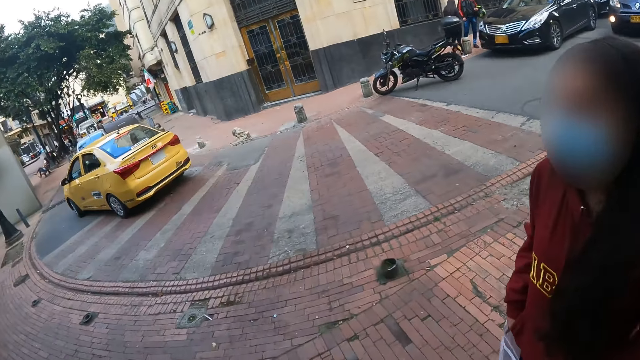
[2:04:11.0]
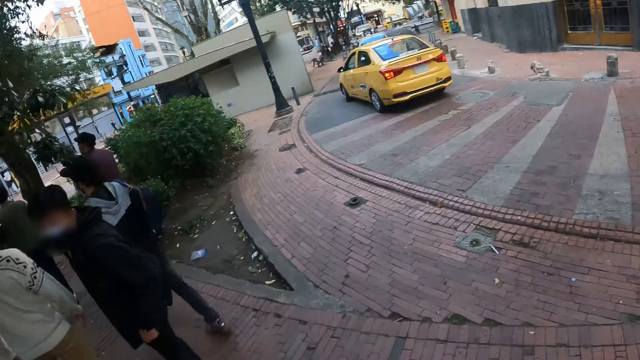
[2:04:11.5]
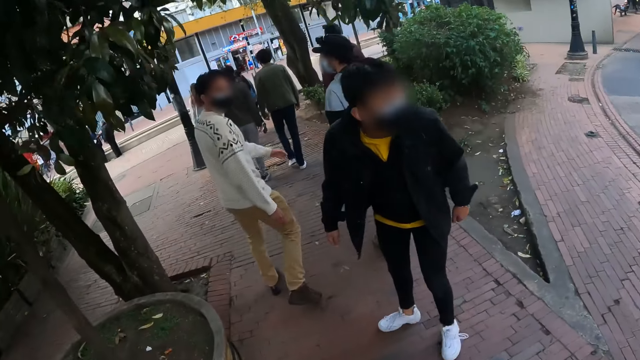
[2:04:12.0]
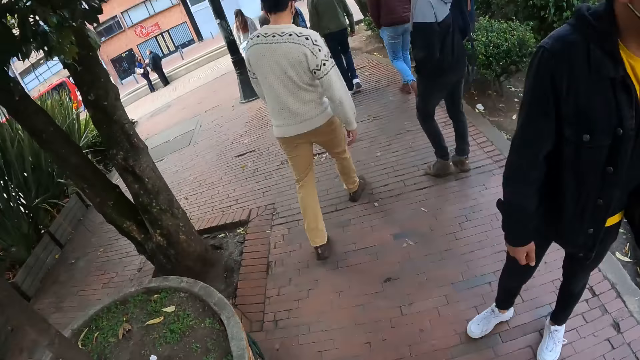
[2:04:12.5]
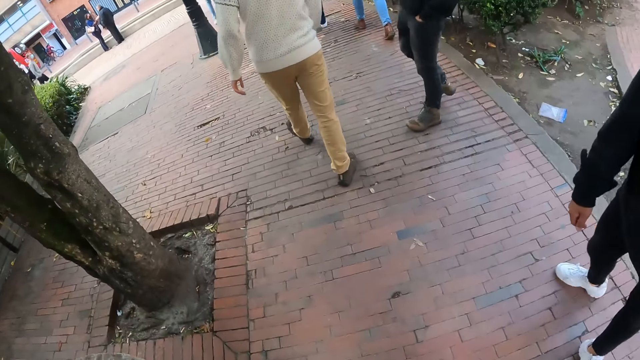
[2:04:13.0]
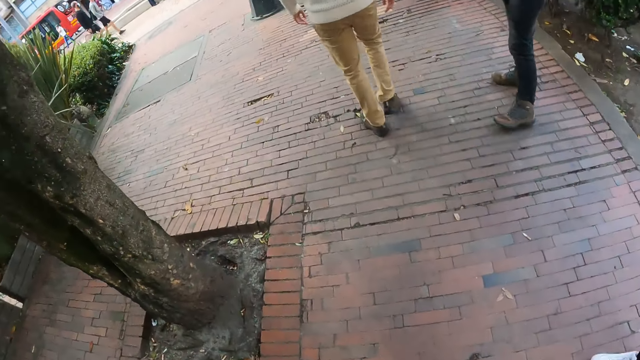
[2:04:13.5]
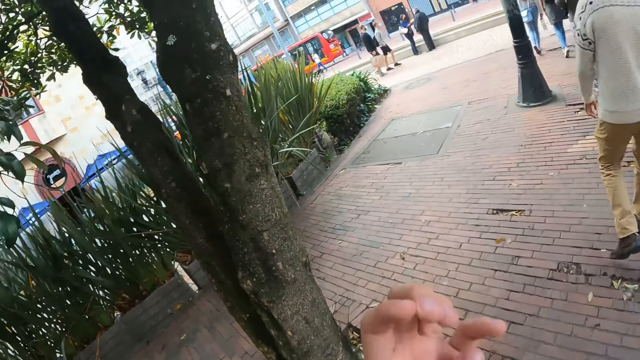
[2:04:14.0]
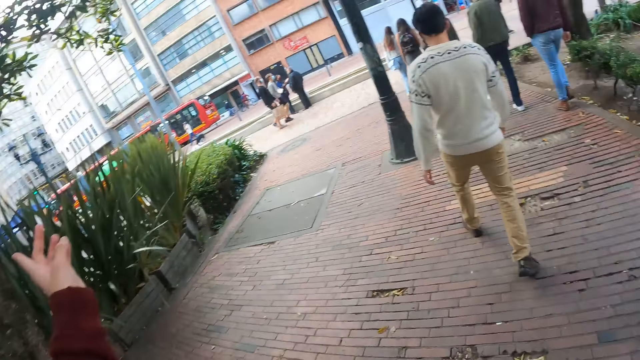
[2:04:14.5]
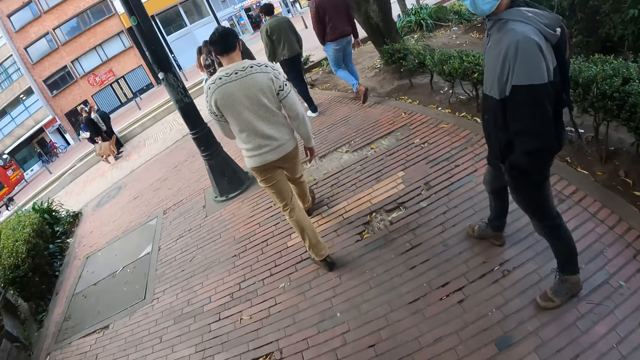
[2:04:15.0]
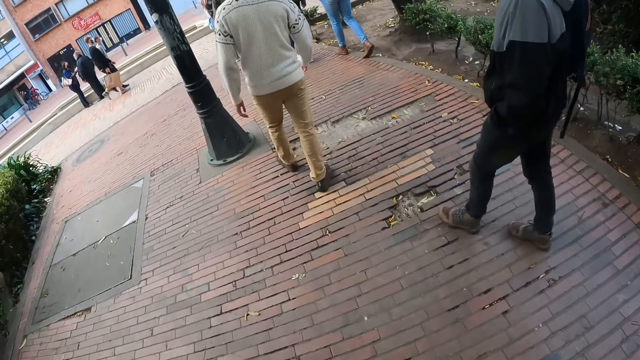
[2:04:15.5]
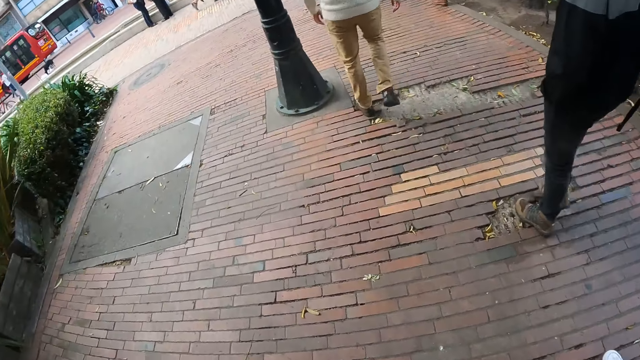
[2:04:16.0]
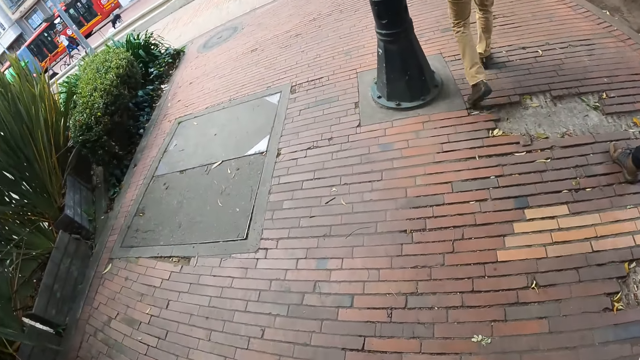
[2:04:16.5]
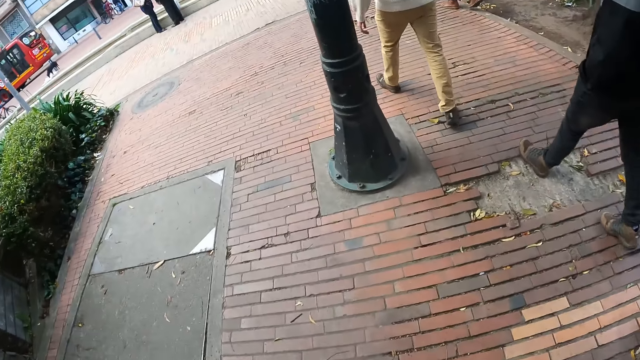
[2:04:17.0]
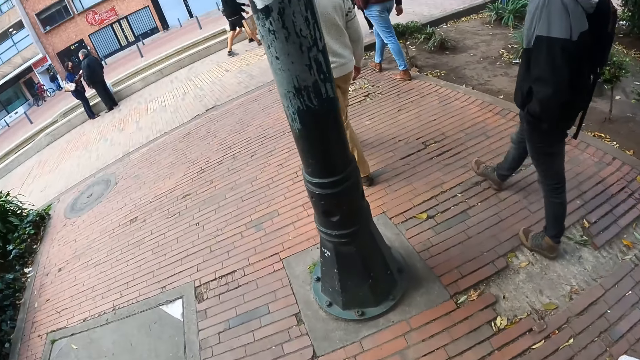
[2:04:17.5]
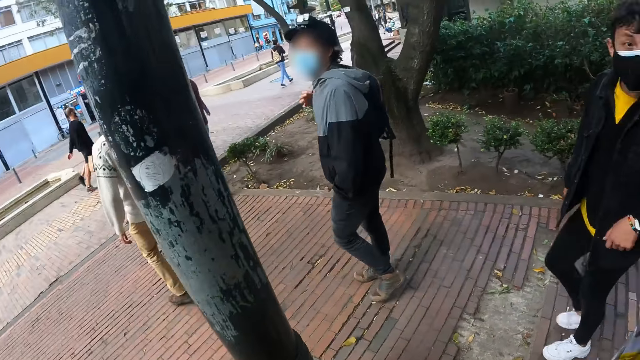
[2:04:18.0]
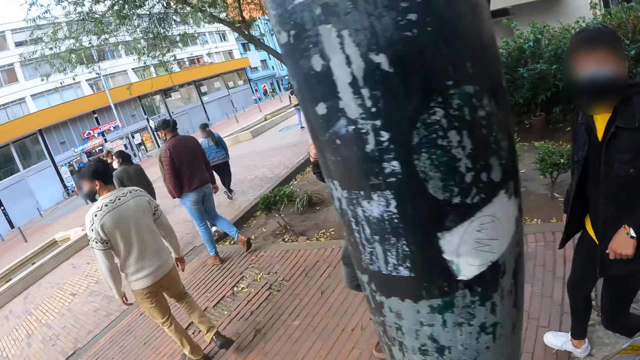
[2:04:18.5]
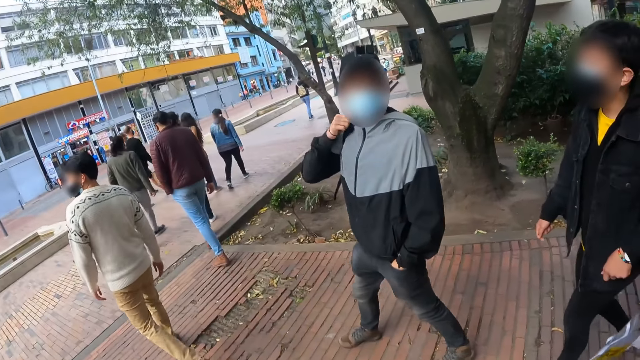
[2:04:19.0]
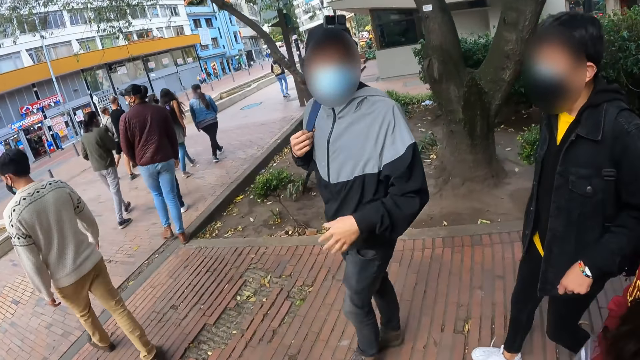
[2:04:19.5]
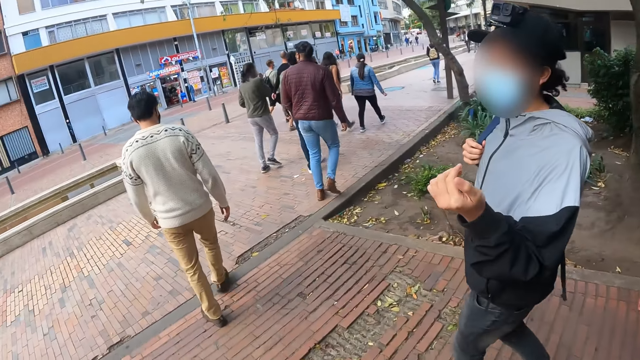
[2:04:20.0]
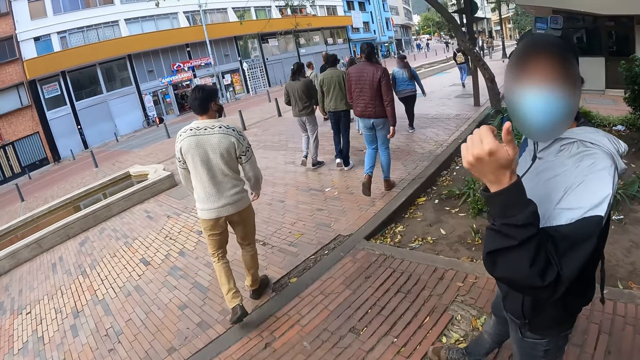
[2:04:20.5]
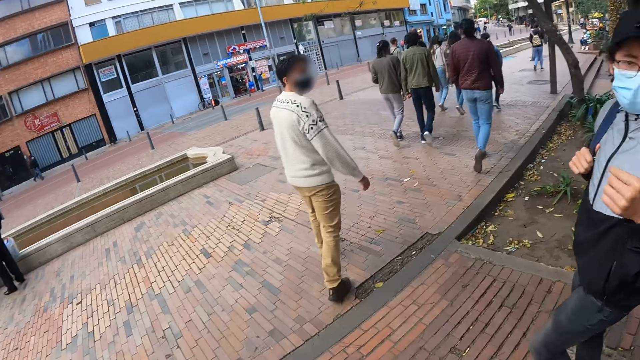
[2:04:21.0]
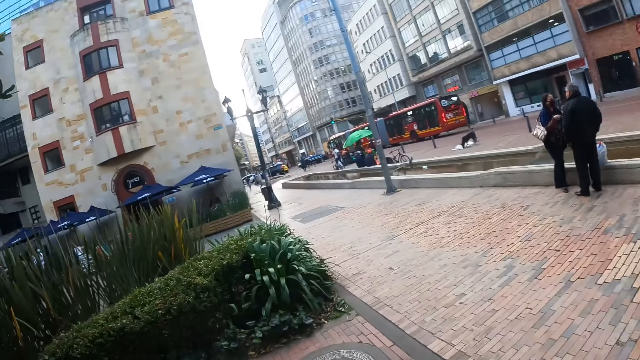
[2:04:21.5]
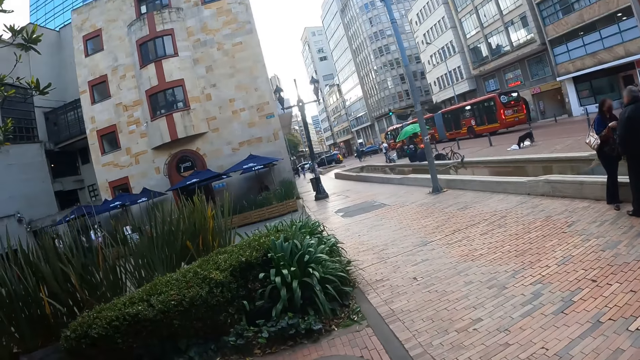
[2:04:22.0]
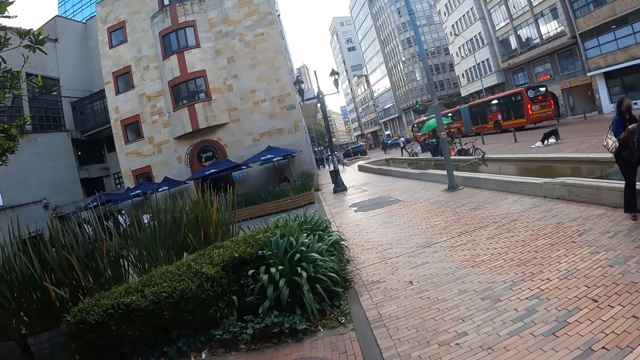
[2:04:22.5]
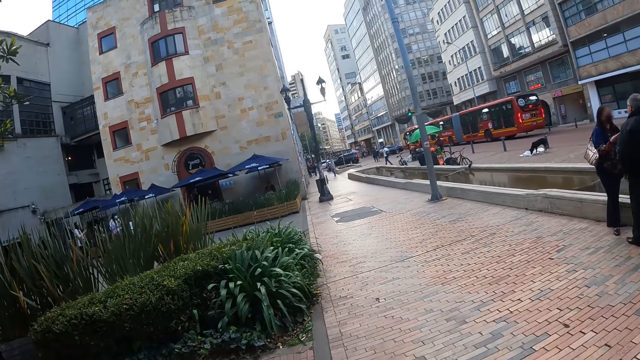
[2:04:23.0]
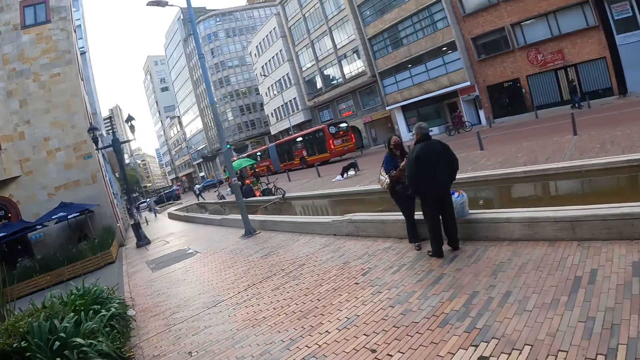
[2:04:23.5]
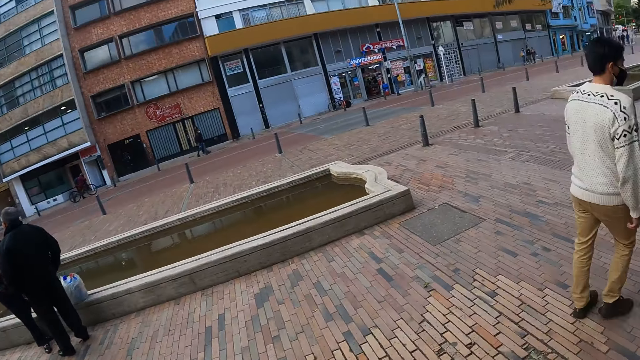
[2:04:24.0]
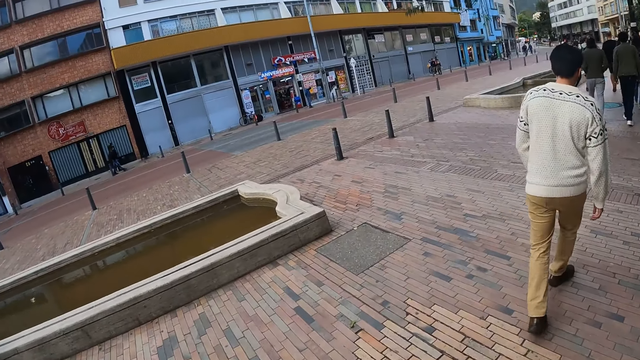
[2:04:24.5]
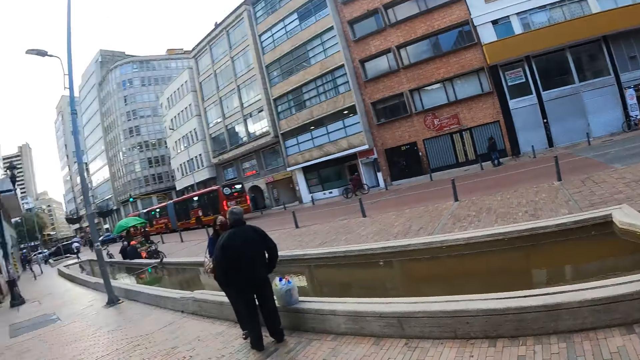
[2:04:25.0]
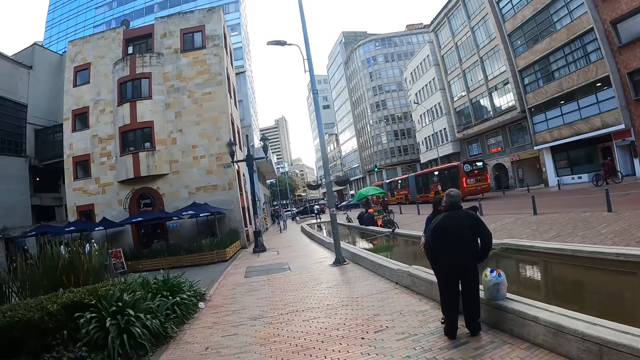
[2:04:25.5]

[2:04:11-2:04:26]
A man turns and walks around. The camera wearer gestures. They point a finger. Another man gestures. The camera wearer looks around.

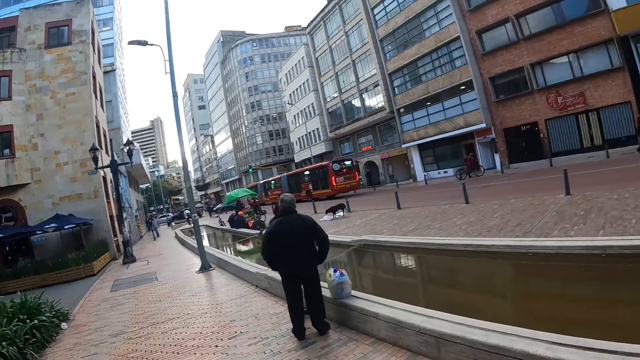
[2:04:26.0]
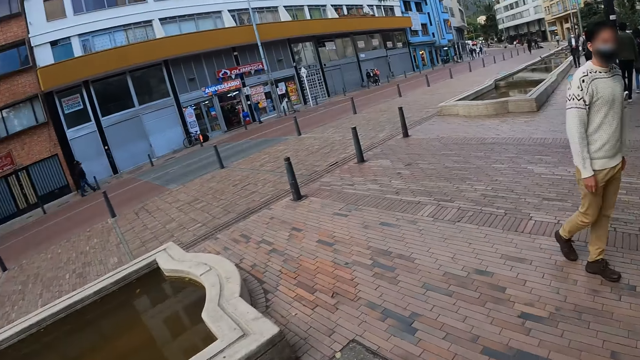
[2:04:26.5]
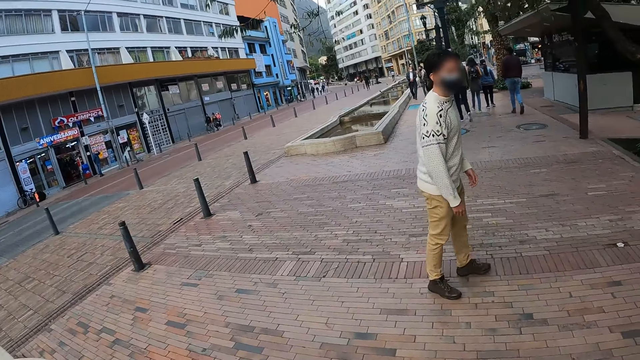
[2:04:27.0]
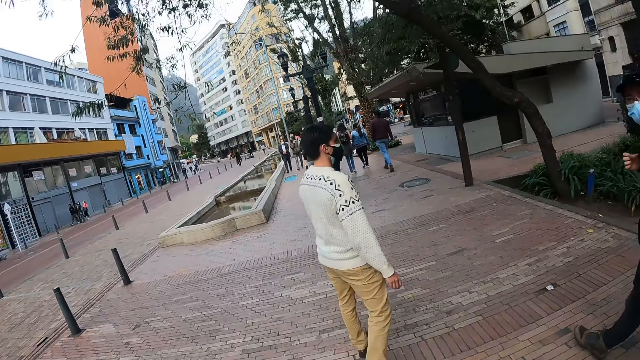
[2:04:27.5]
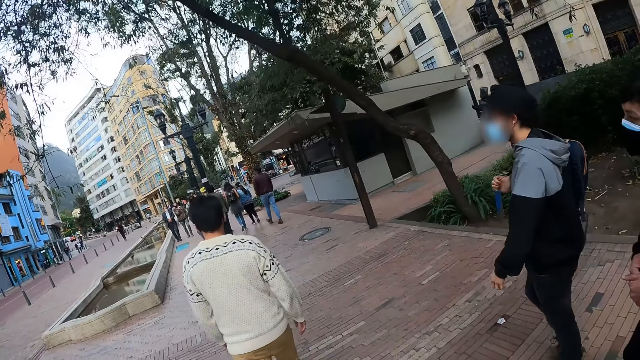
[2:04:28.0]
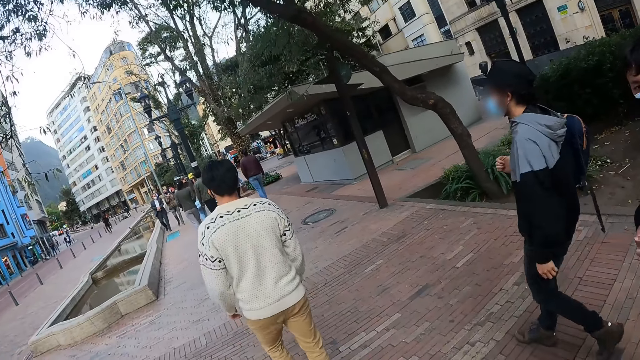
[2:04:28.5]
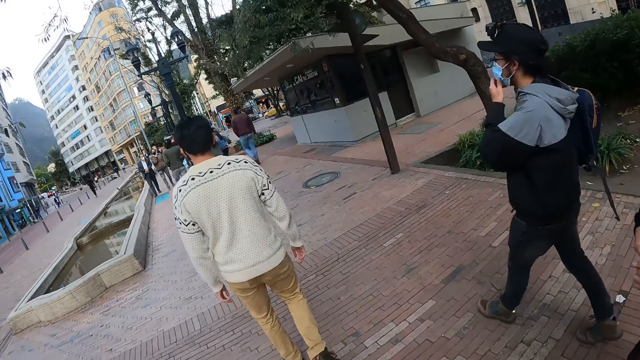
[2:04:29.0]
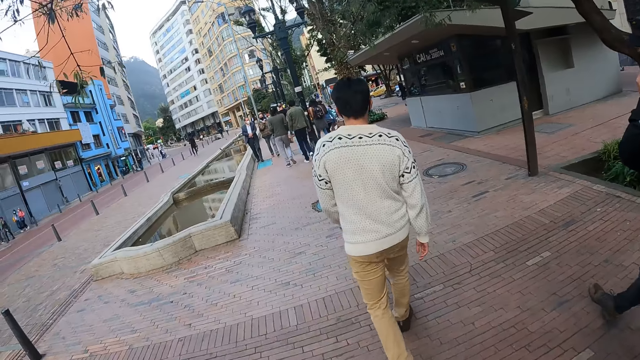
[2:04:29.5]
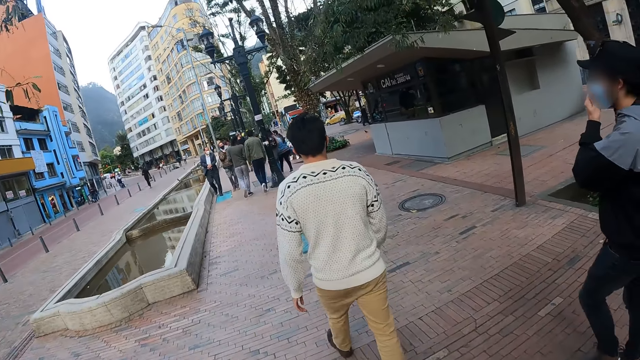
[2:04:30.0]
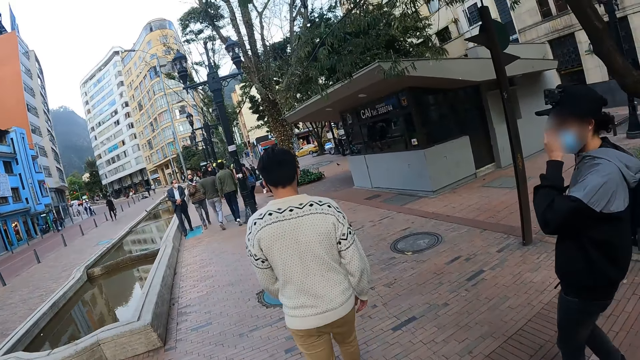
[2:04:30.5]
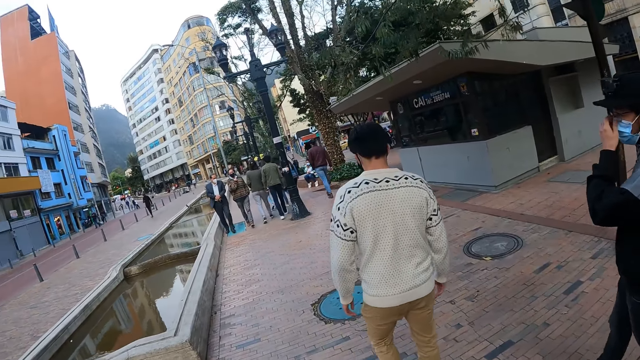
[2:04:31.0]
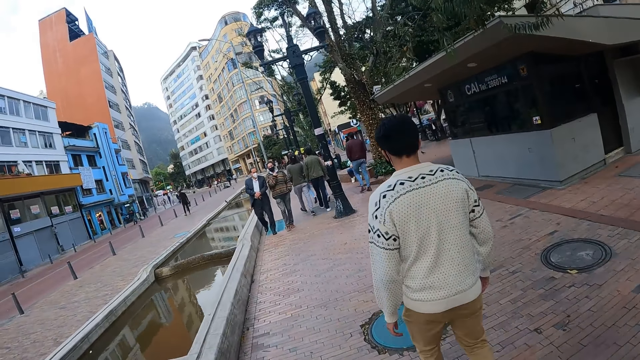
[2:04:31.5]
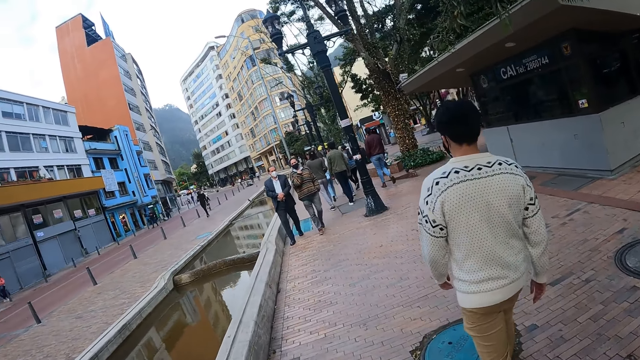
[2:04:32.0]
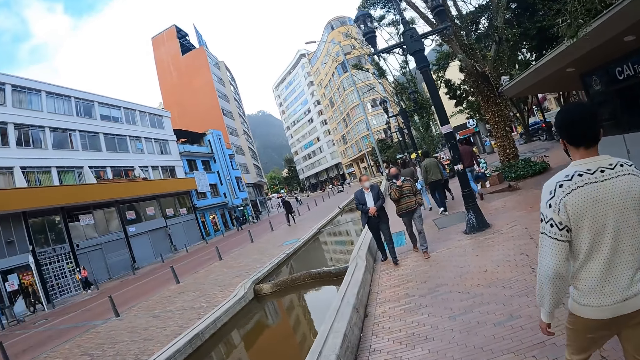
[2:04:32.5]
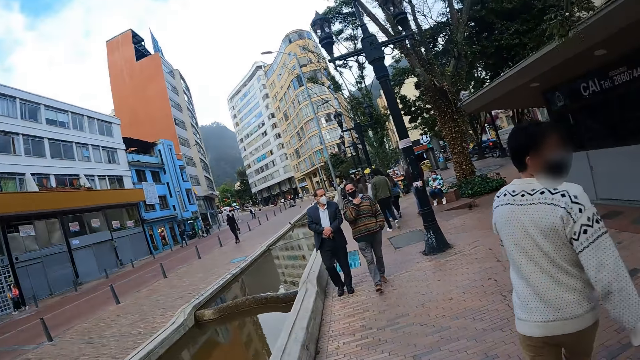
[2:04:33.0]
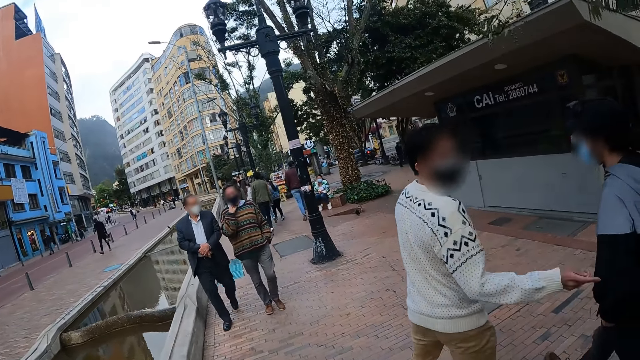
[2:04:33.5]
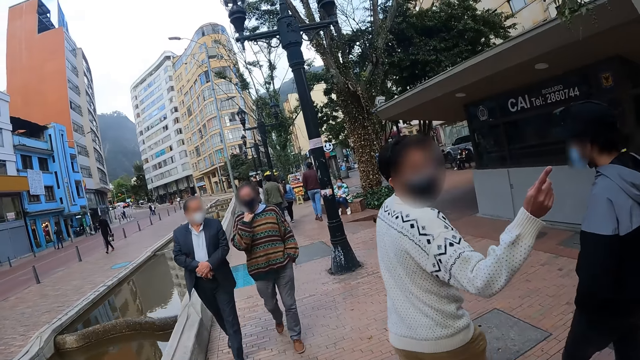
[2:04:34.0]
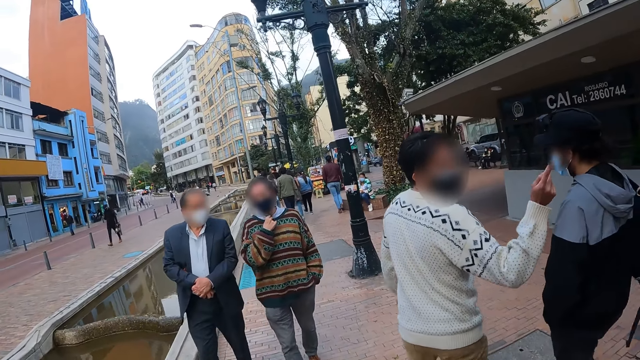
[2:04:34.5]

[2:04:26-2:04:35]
A man looks behind and points.
